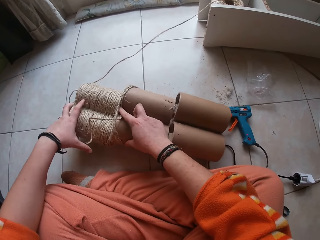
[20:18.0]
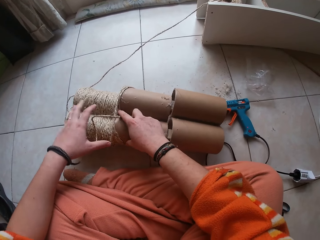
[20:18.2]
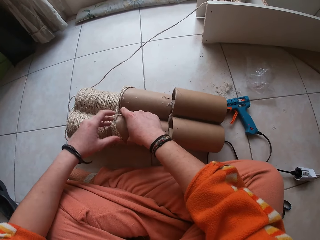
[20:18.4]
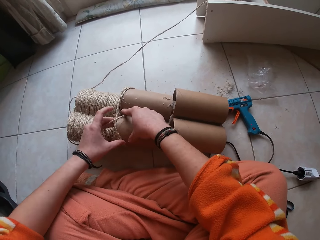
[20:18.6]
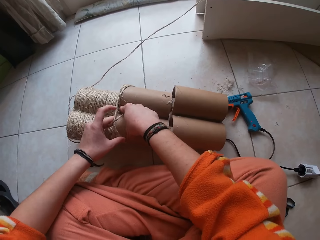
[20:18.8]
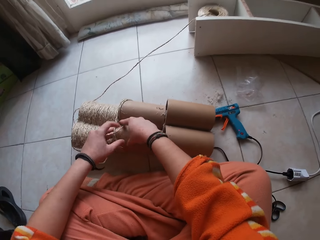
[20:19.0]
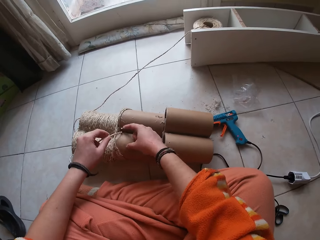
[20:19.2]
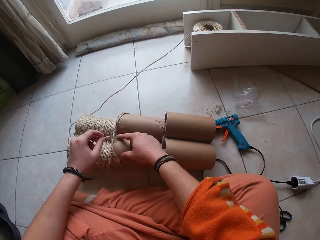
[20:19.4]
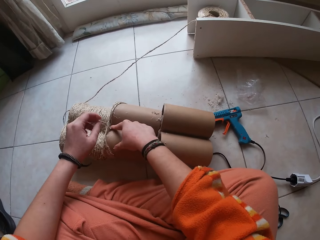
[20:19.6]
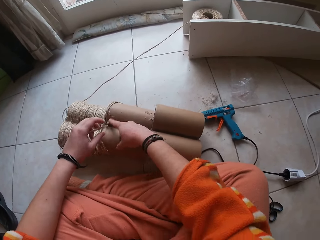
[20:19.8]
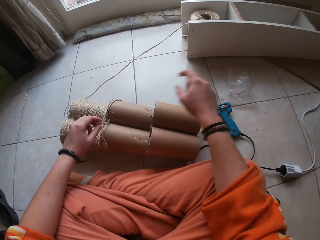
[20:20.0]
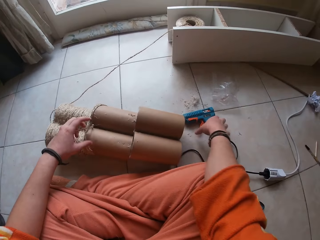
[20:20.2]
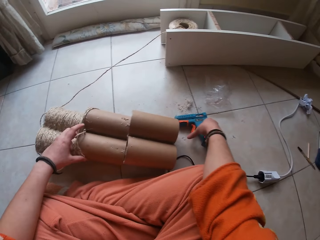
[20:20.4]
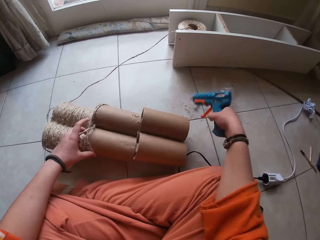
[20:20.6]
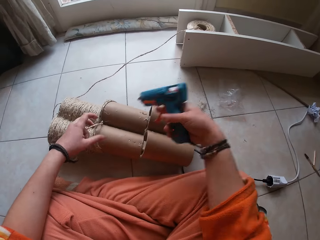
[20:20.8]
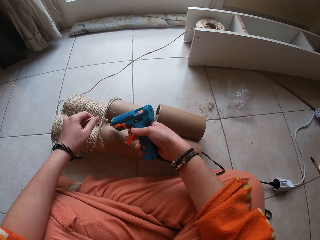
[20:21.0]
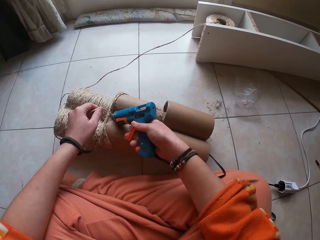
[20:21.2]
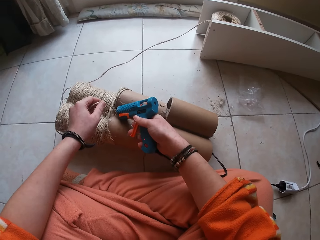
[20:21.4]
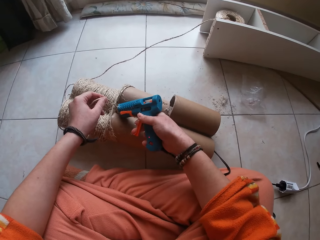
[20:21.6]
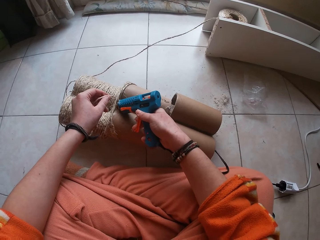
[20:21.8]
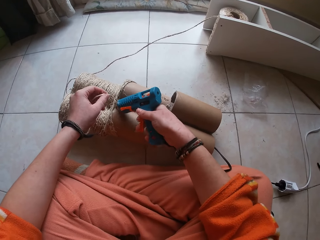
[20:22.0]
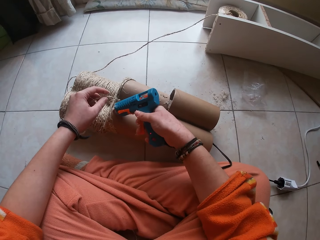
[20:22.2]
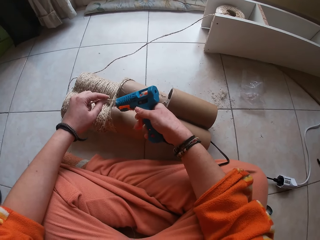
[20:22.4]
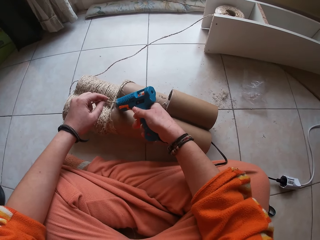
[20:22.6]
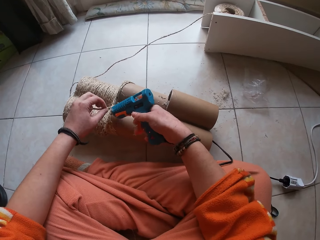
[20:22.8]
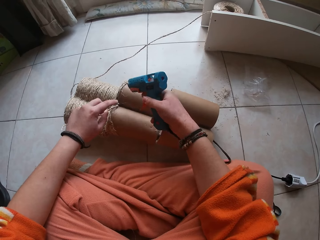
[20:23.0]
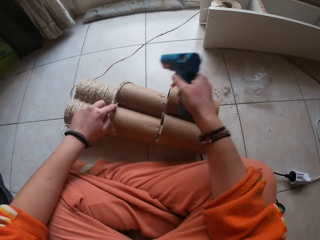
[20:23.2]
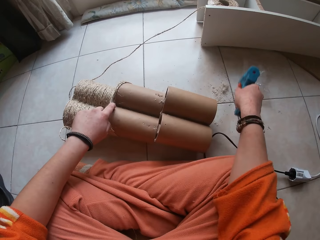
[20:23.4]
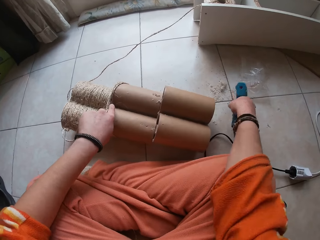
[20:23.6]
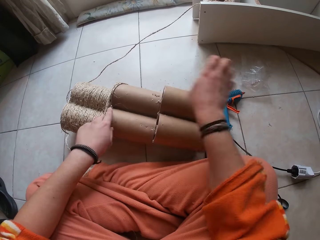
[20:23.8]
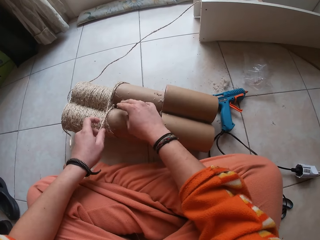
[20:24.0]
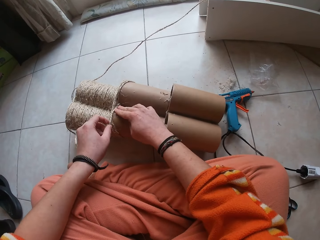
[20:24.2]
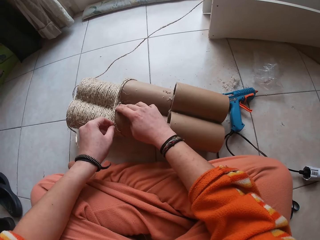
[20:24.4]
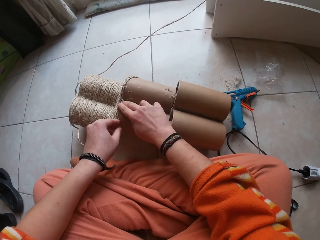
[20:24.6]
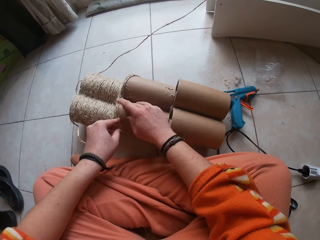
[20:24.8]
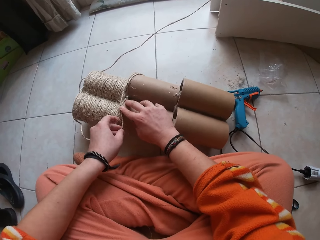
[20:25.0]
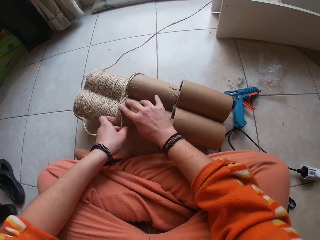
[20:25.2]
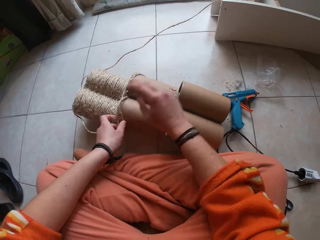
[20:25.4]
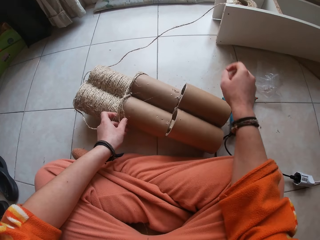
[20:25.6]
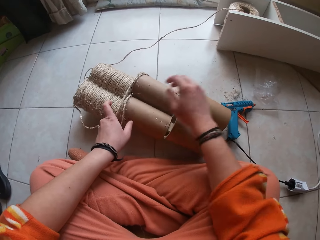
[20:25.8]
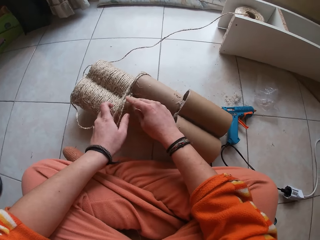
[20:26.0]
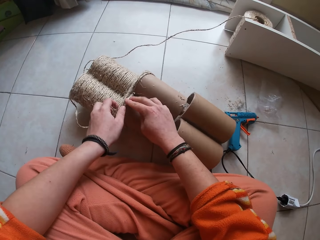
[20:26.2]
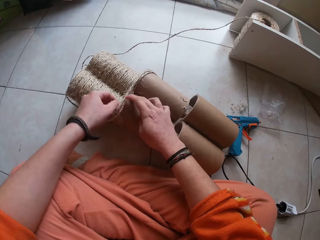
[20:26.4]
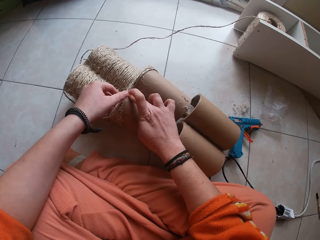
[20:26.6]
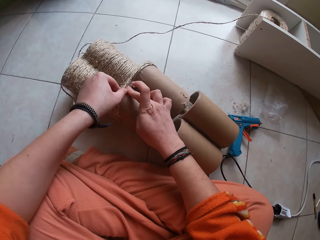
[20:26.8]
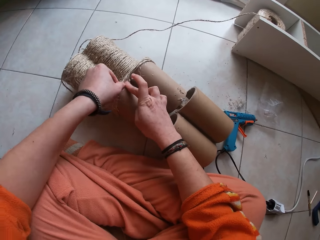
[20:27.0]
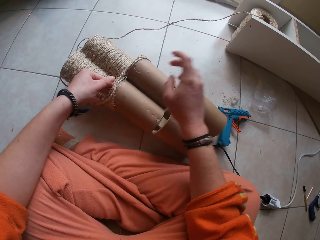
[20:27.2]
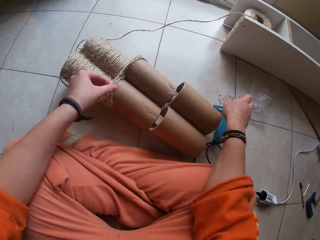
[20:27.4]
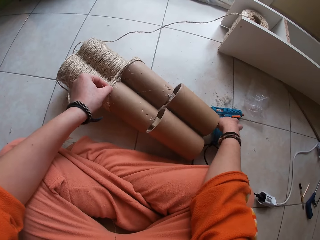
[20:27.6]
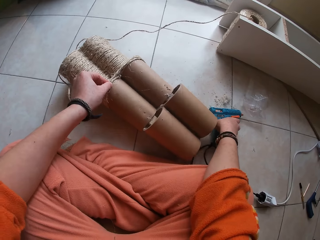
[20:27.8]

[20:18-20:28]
The camera wearer gums the rope on the craft with both hands. She picks up the glue gun from the floor with her right hand. She applies glue on the craft with the glue gun in her right hand. She drops the glue gun on the floor with her right hand. She gums the rope on the craft with both hands.

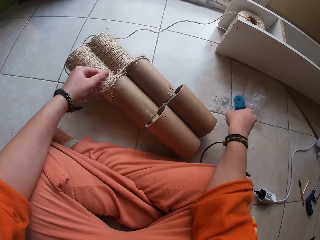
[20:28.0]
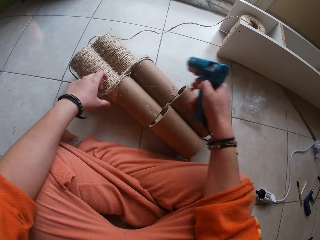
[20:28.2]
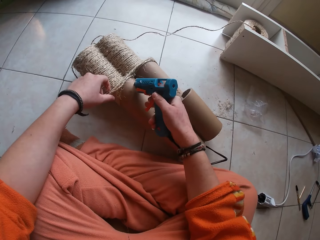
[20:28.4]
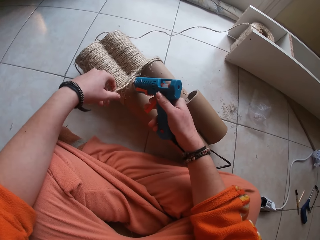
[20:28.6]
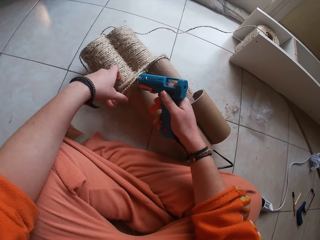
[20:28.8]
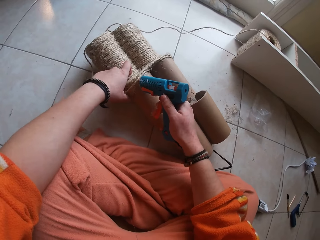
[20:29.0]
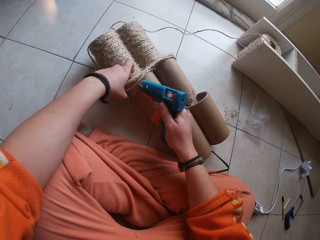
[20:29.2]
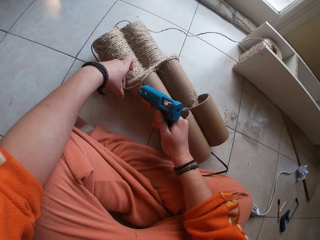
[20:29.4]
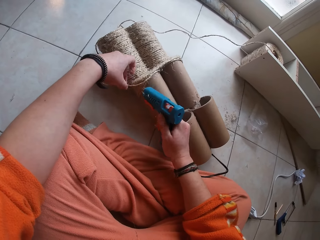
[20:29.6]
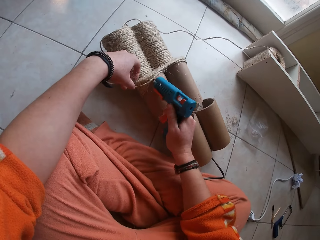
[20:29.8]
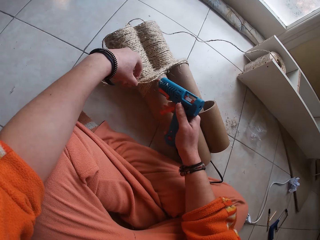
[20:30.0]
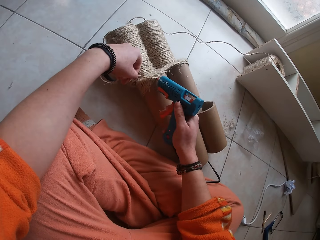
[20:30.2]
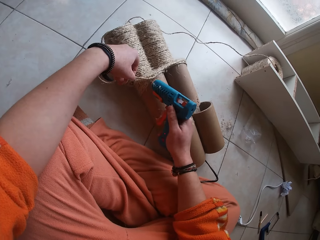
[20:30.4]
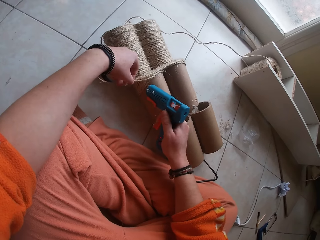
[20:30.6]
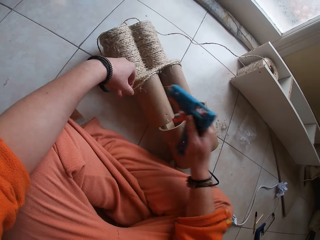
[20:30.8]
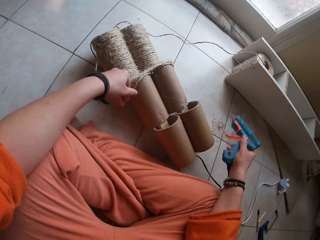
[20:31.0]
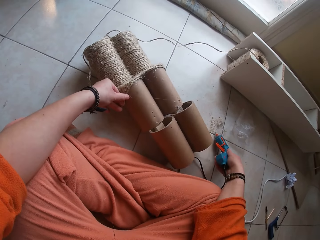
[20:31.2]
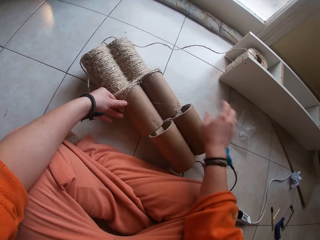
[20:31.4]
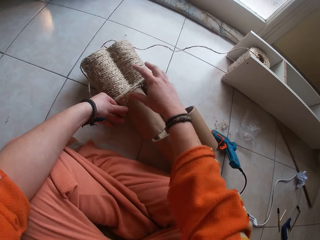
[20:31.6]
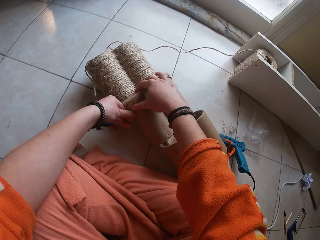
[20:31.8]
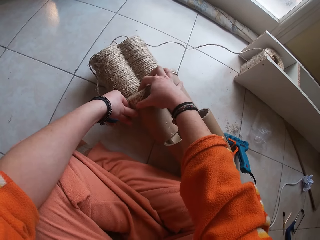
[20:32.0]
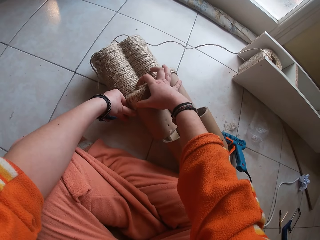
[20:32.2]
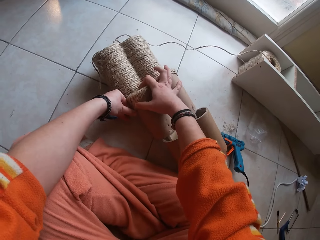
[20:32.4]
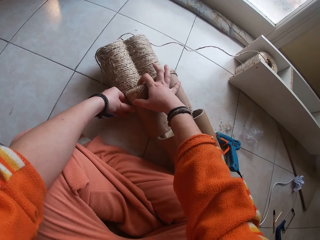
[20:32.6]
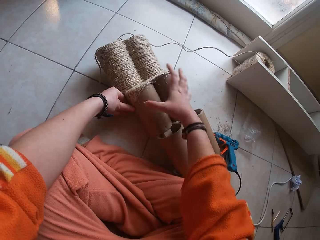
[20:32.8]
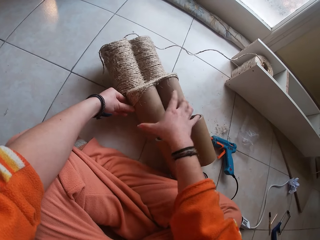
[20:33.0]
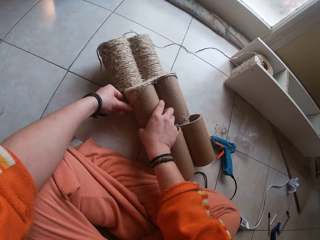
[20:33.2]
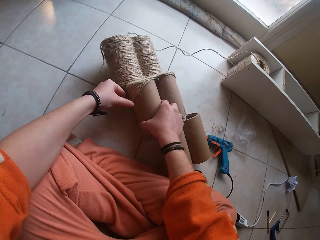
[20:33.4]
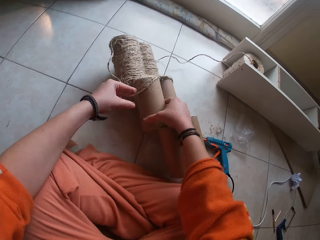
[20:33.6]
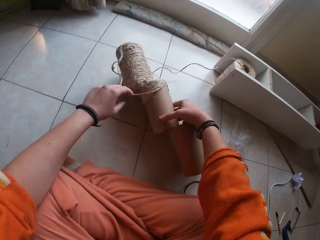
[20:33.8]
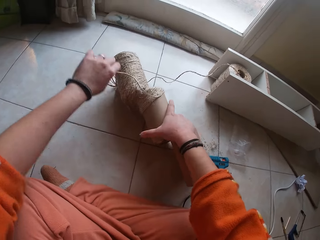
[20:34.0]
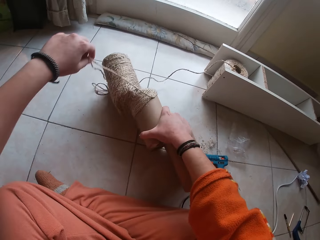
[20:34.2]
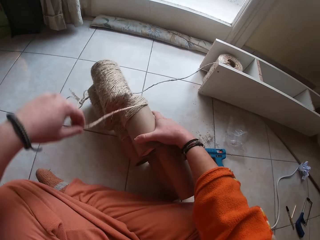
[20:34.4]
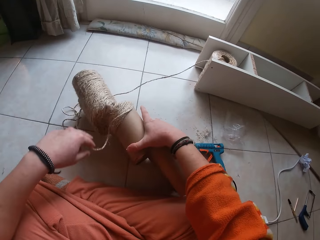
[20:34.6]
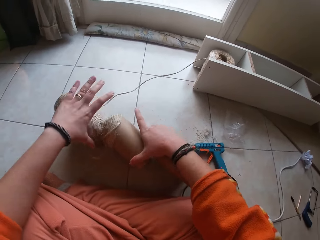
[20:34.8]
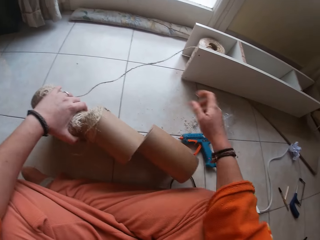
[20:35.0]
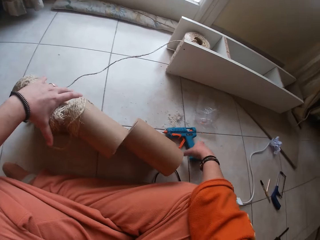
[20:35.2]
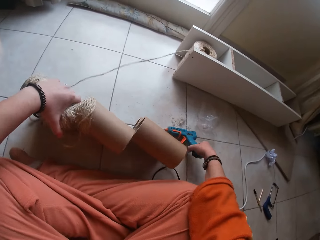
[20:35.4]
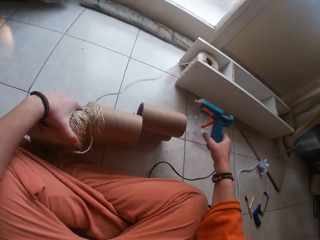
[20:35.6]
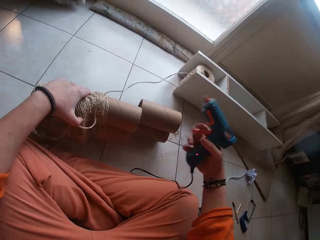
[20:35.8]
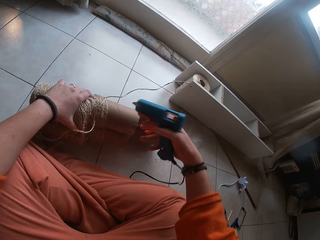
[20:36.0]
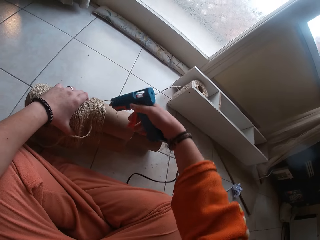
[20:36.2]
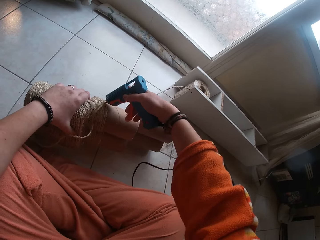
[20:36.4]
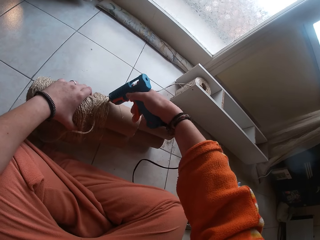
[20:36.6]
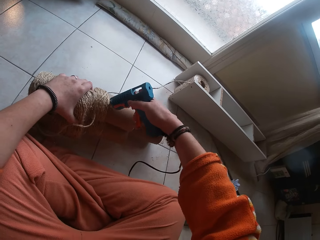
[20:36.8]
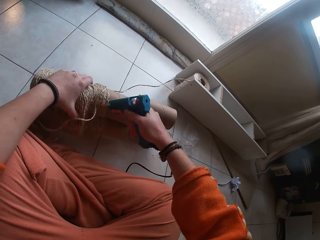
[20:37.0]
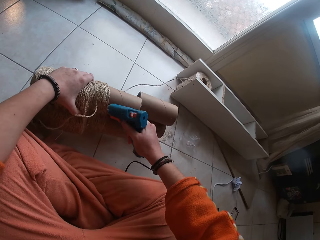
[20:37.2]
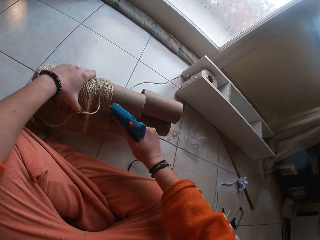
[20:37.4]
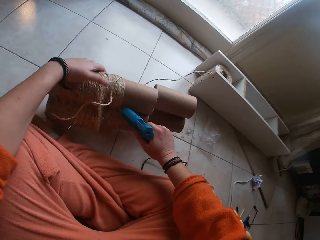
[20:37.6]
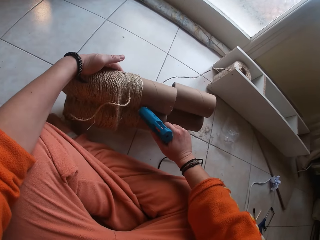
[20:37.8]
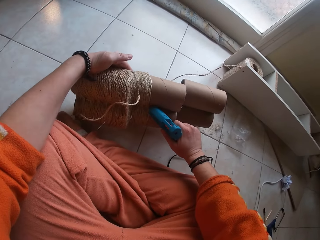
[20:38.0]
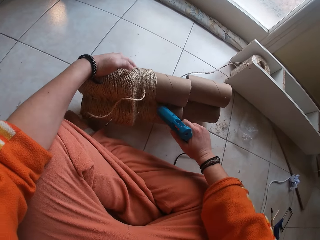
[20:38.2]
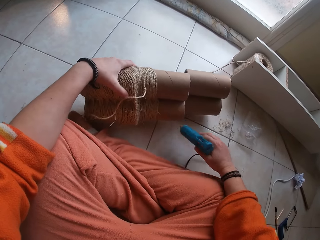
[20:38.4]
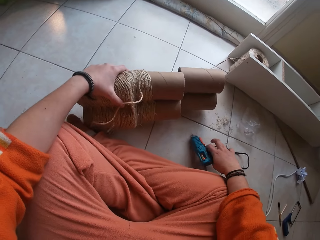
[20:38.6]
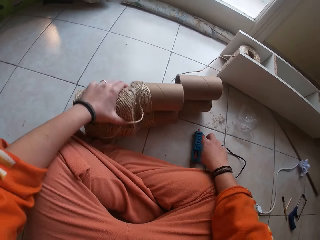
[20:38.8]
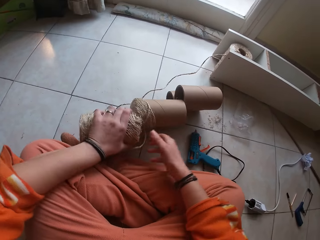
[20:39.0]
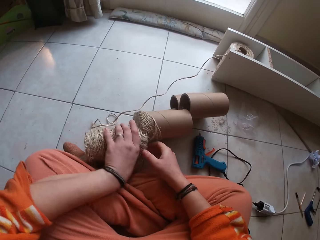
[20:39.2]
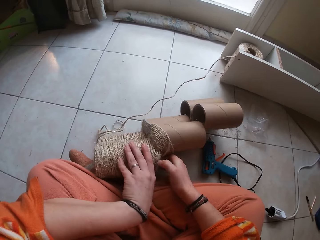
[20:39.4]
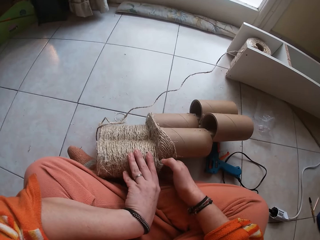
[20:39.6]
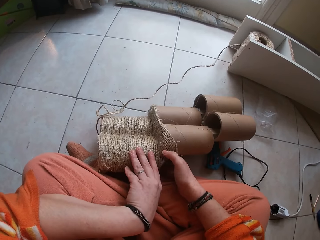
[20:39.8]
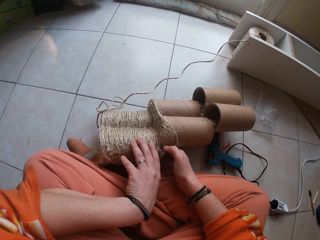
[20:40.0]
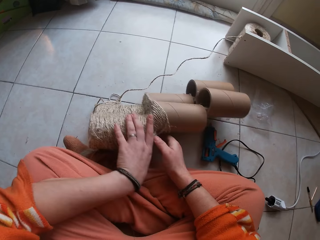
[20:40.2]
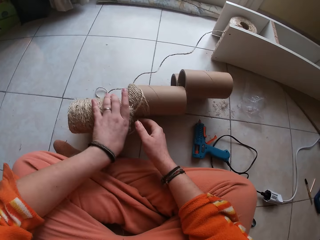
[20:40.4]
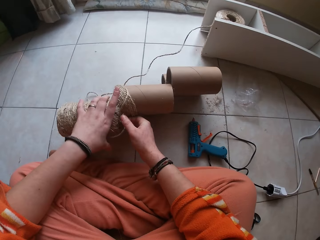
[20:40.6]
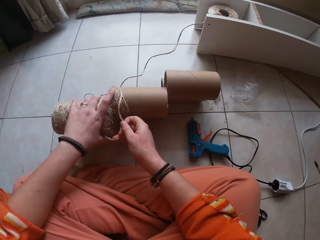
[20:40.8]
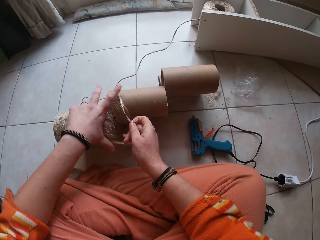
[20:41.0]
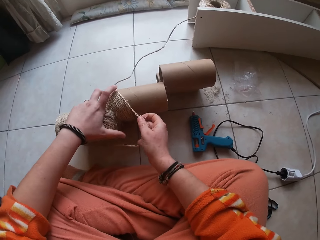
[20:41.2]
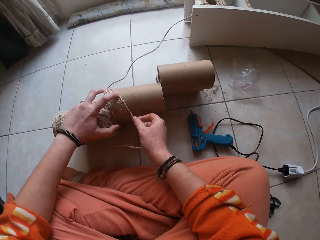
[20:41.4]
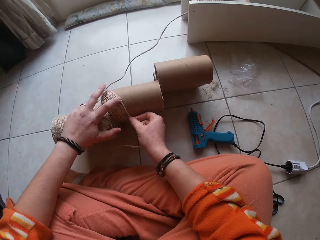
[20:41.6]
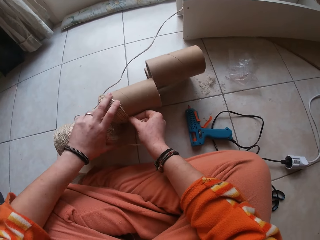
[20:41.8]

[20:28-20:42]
The camera wearer picks up the glue gun from the floor with her right hand. She applies glue on the craft with the glue gun in her right hand. She drops the glue gun on the floor with her right hand. She gums the rope on the craft with both hands. She turns the craft on the side on the floor with her right hand. She picks up the glue gun from the floor with her right hand. She applies glue on the craft with the glue gun in her right hand. She drops the glue gun on the floor with her right hand. She gums the rope on the craft with both hands.
